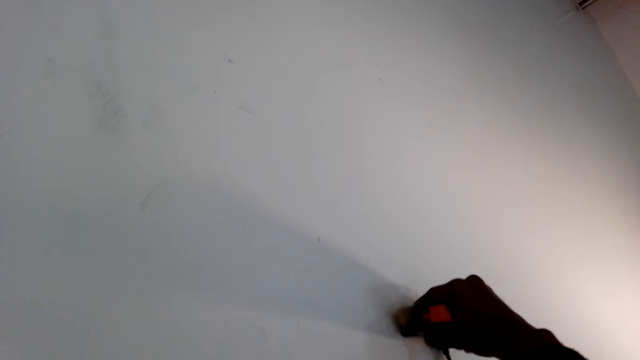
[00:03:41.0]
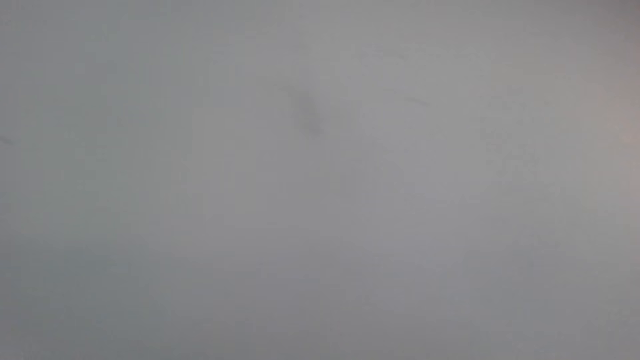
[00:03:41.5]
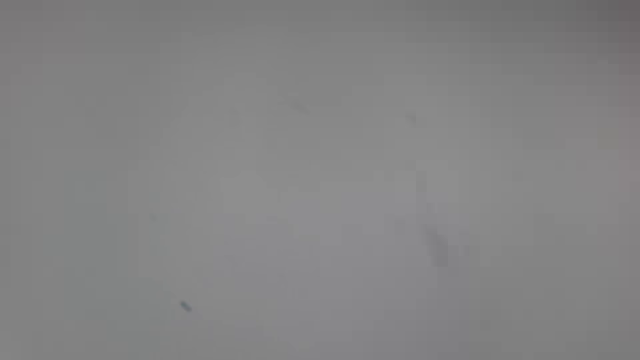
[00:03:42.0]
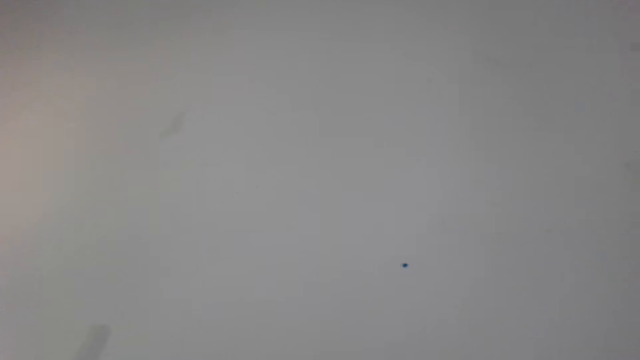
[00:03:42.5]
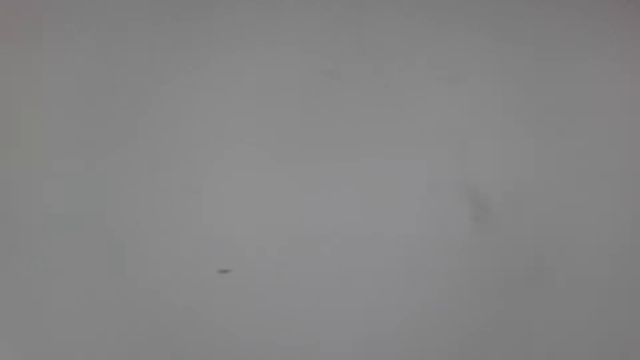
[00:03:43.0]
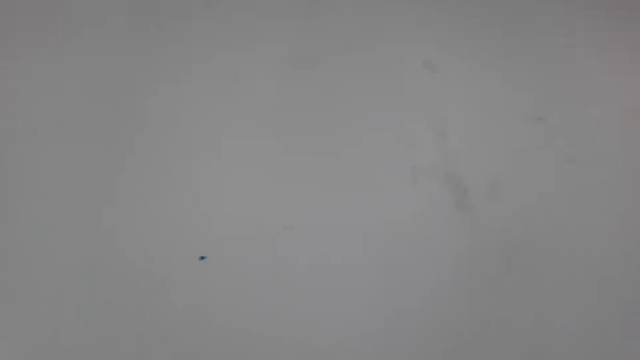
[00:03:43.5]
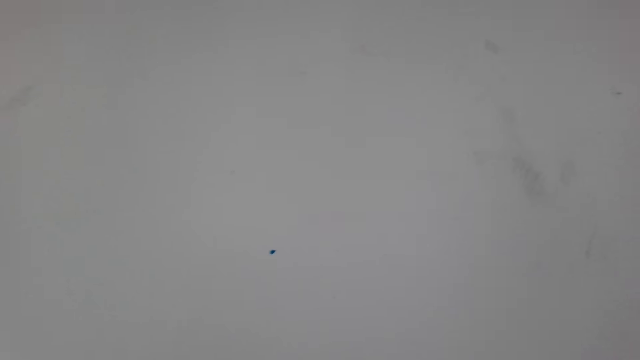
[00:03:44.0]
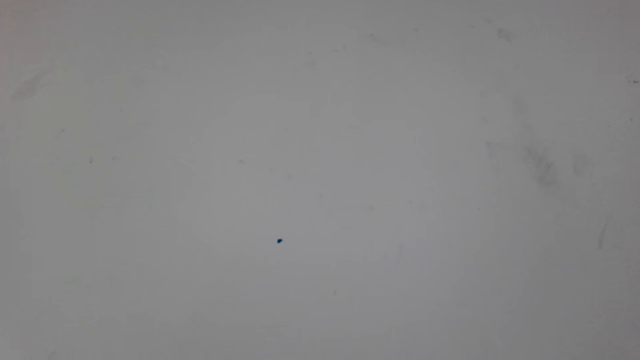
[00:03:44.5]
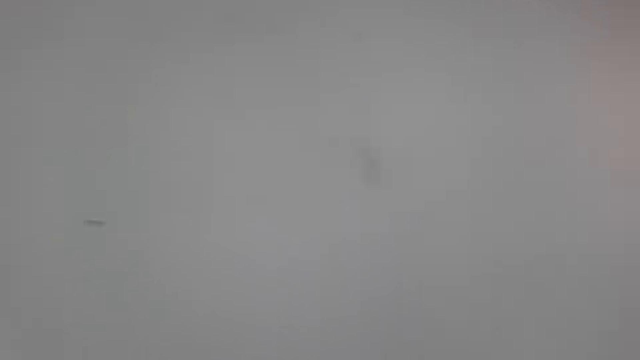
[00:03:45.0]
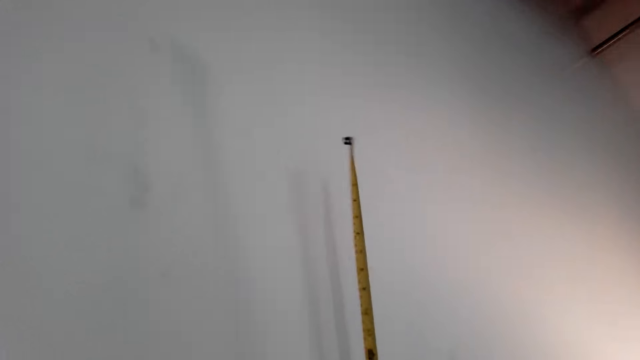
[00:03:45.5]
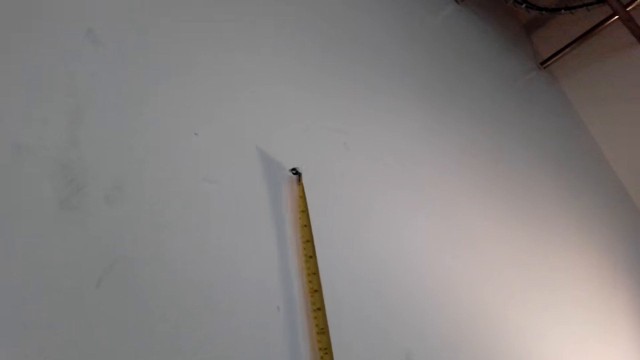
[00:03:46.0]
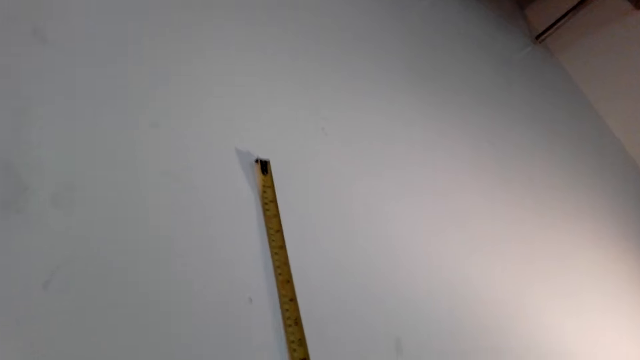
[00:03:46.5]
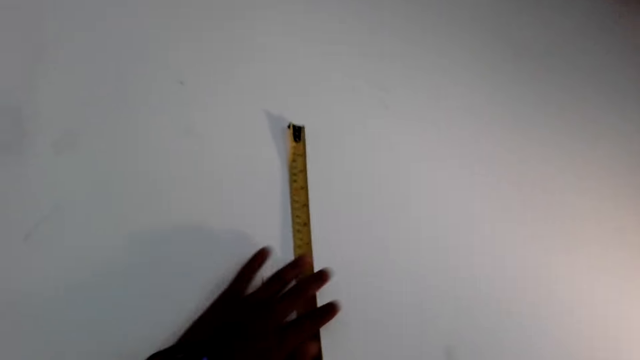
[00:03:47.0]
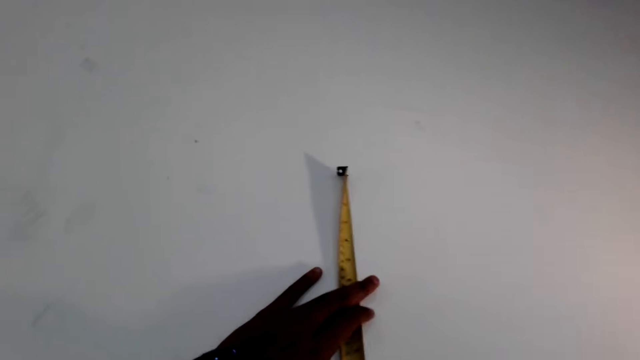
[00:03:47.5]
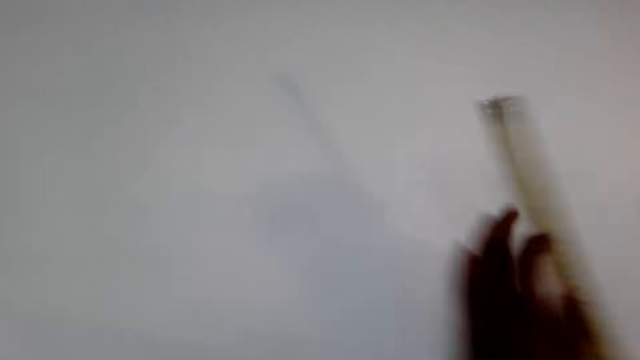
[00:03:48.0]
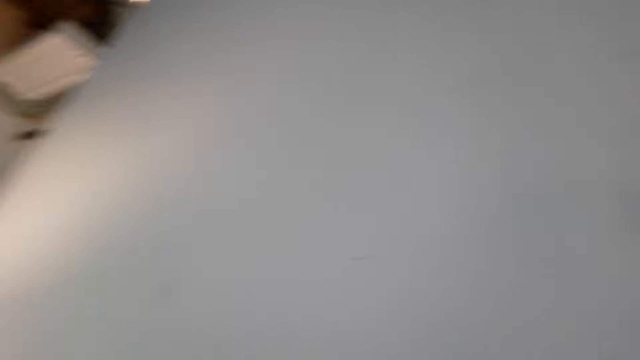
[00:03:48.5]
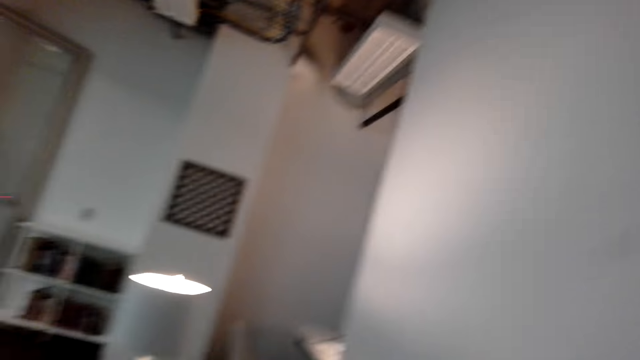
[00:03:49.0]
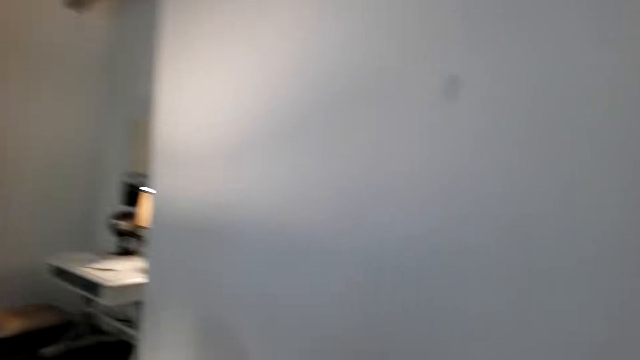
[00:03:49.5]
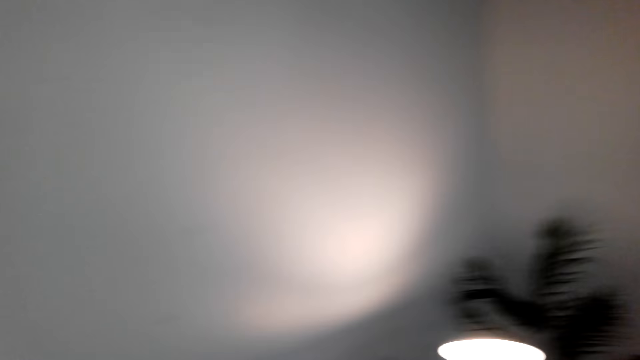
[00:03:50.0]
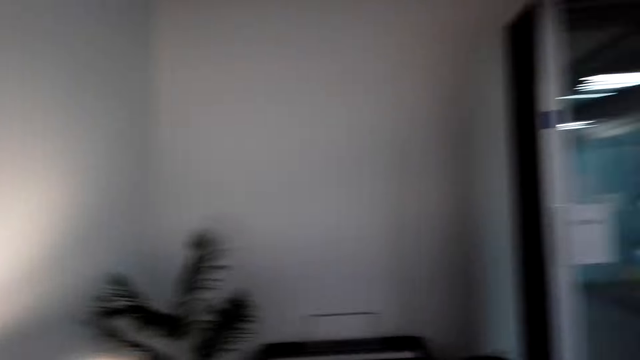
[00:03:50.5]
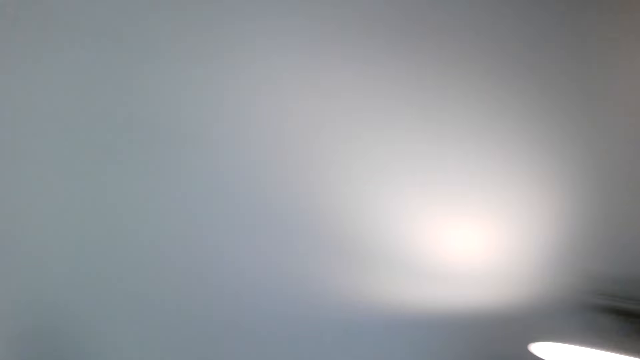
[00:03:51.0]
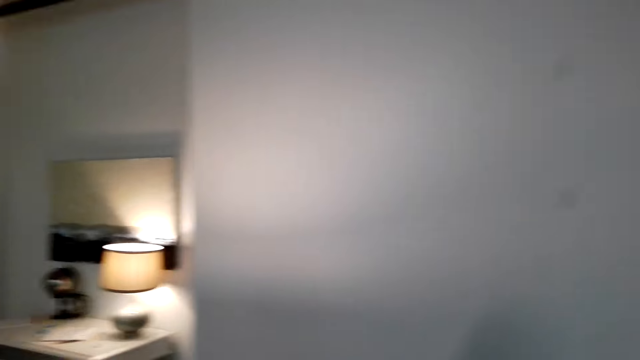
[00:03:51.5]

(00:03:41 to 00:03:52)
The camera wearer rolls back the tape measure. They turn the tape measure vertically on the wall. They roll back the tape measure.

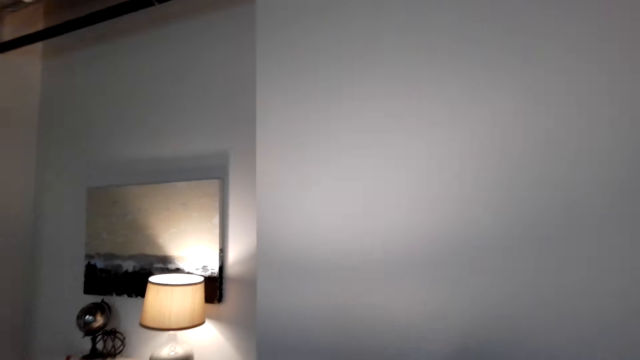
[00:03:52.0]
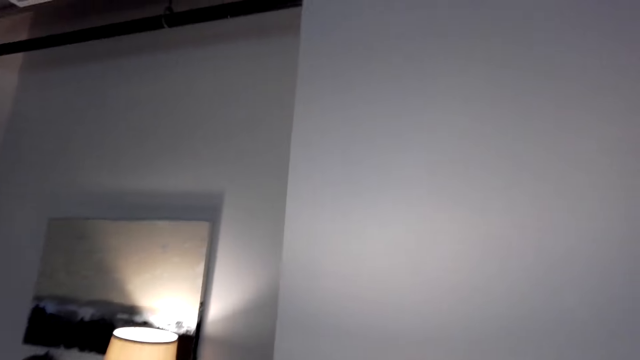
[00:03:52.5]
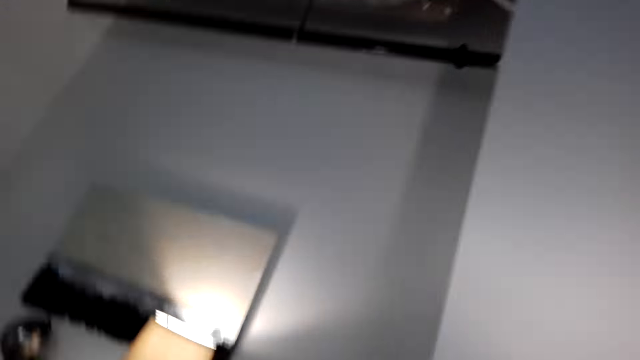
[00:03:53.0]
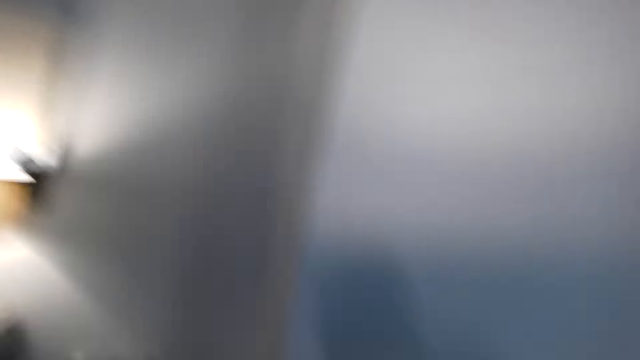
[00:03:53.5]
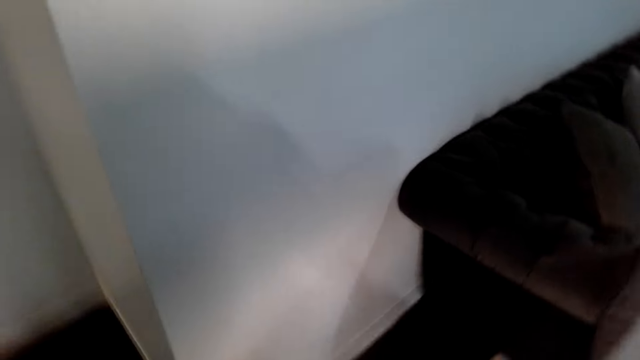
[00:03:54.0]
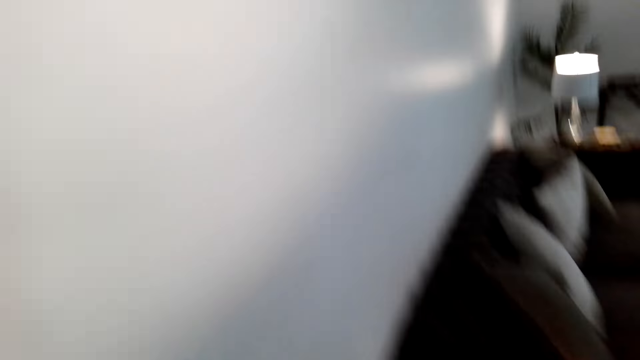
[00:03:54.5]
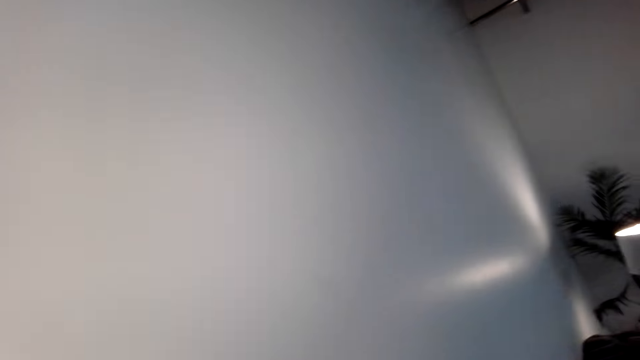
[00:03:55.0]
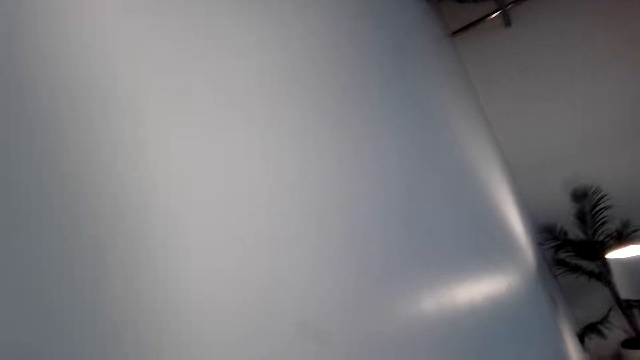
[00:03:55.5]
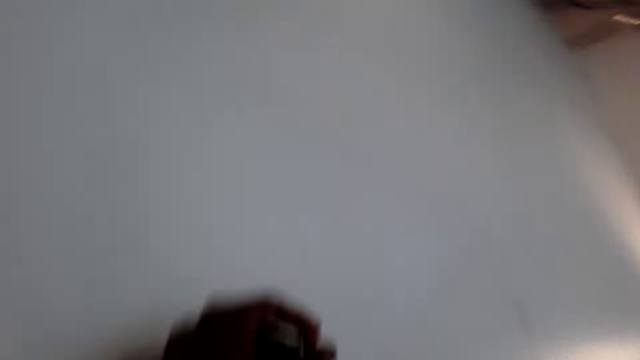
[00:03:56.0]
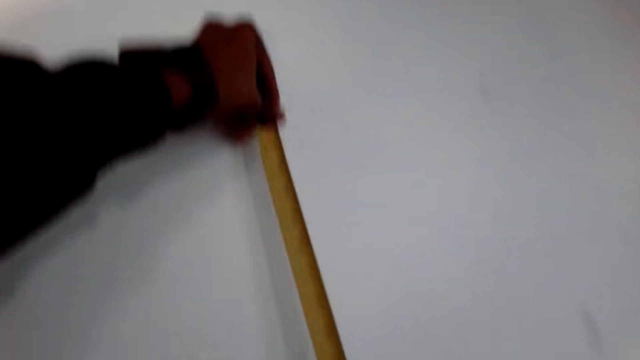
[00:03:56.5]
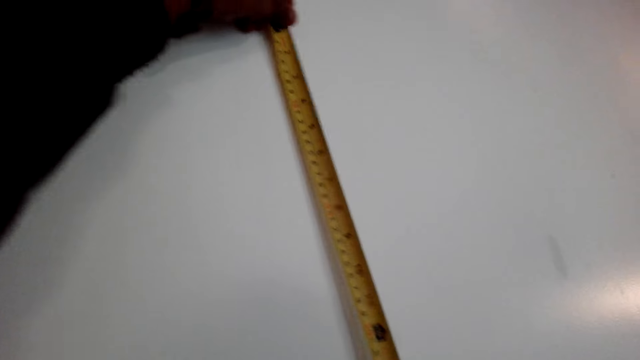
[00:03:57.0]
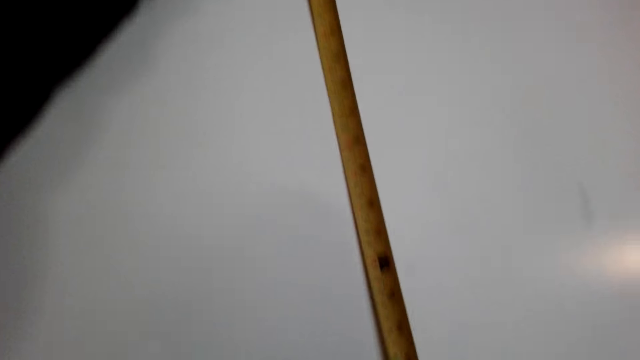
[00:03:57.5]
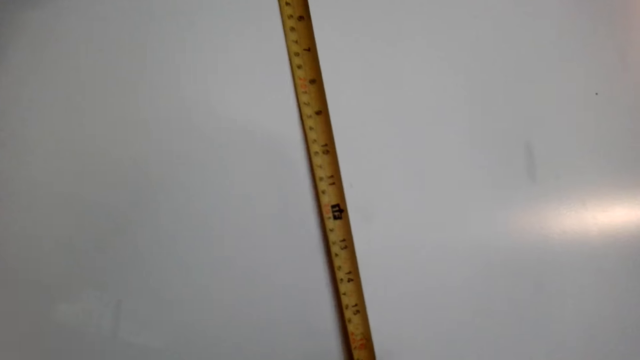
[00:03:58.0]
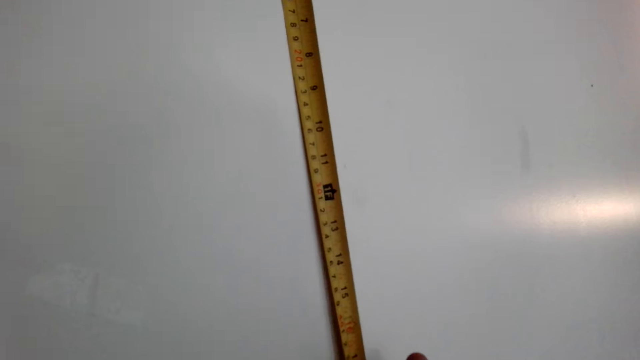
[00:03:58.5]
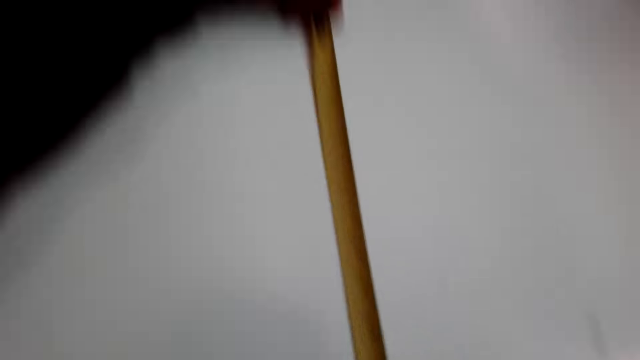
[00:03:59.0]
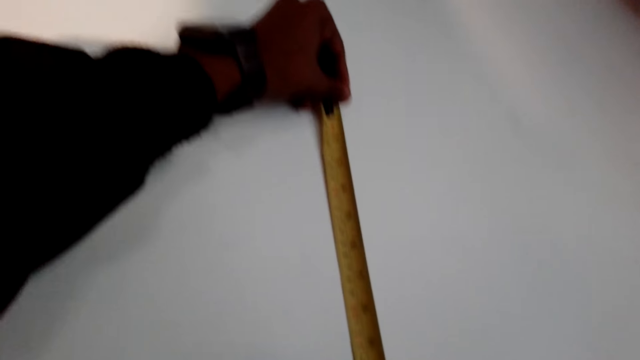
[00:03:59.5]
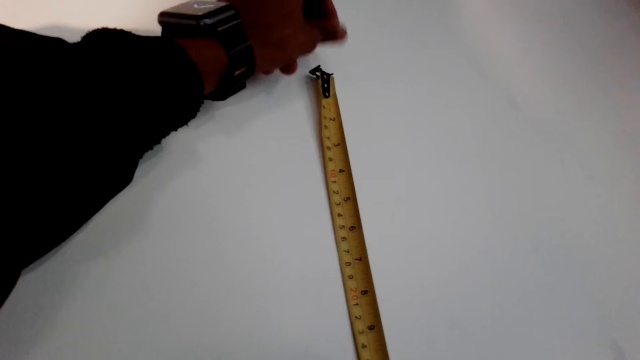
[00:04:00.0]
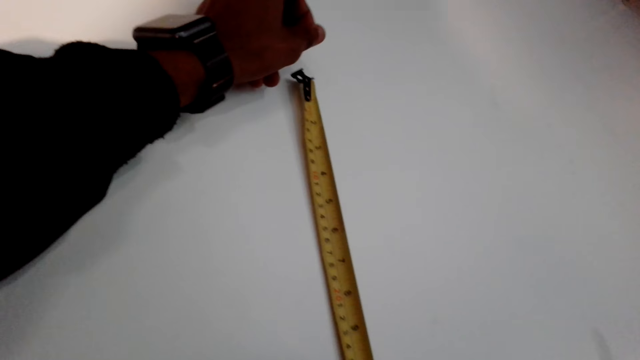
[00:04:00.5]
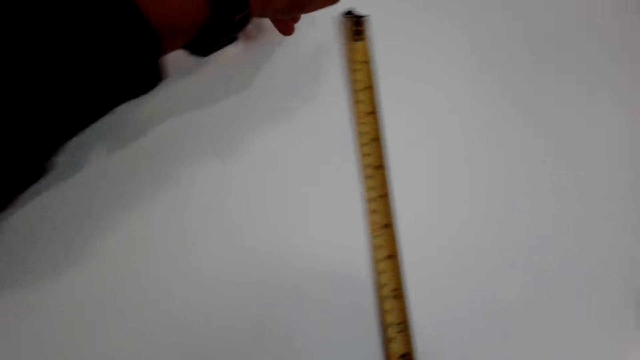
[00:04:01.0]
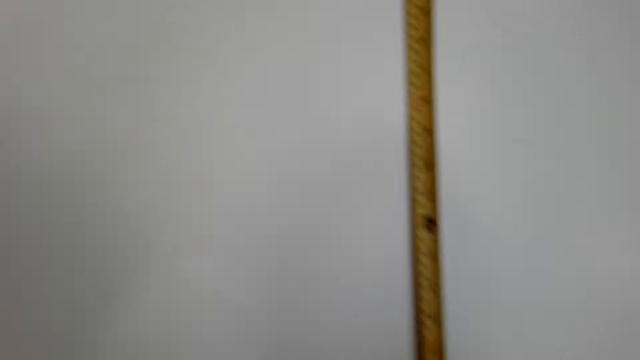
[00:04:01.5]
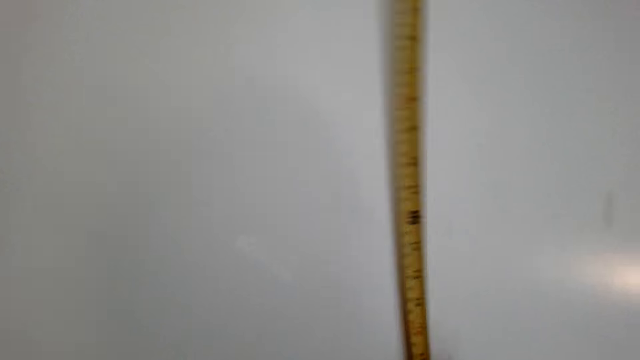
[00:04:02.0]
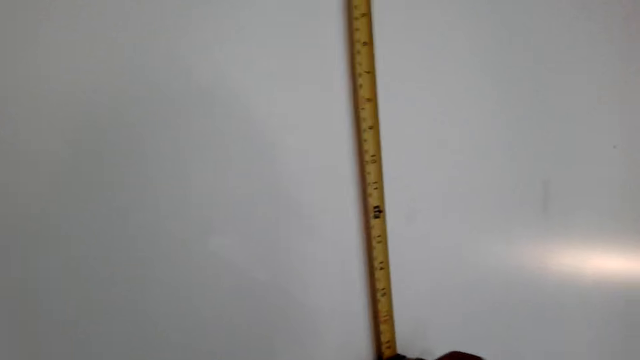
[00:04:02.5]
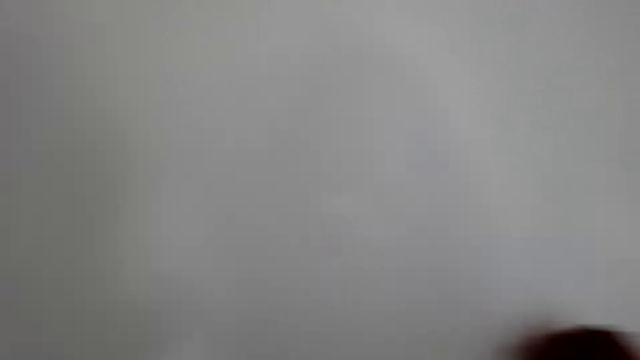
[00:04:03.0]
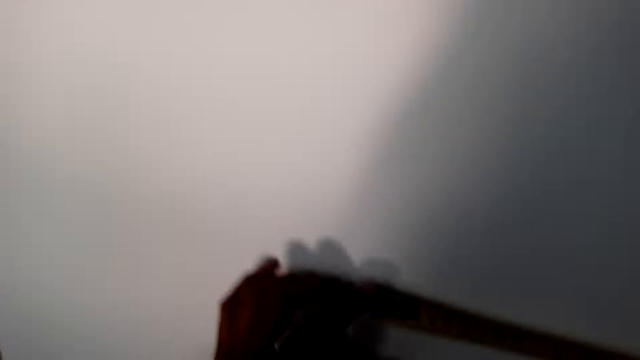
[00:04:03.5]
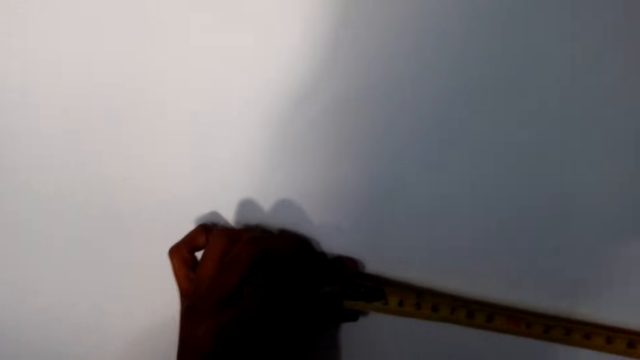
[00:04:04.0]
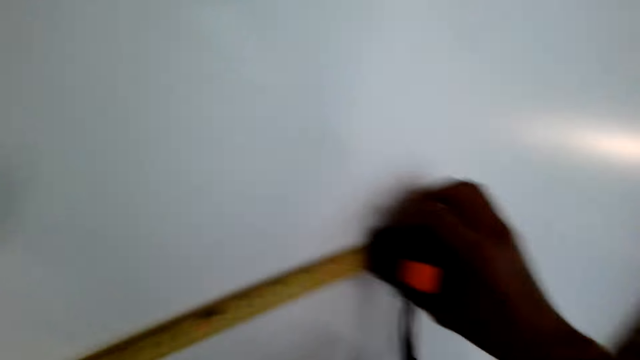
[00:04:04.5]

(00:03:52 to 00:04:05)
The camera wearer walks to the other side of the wall in the room. They measure the wall with the tape measure. They measure on the wall vertically.
